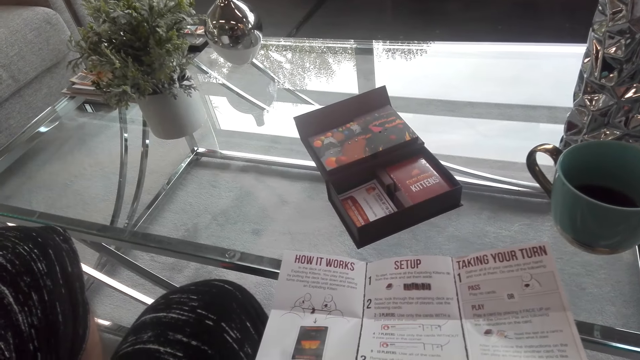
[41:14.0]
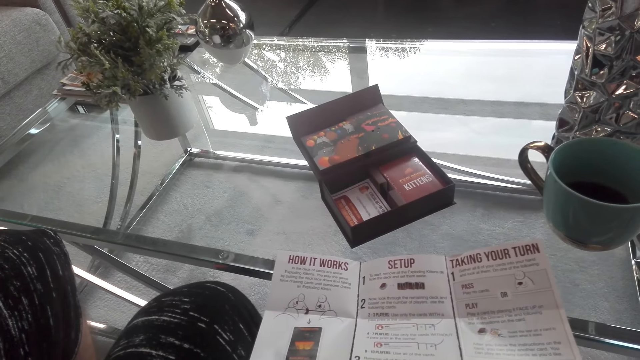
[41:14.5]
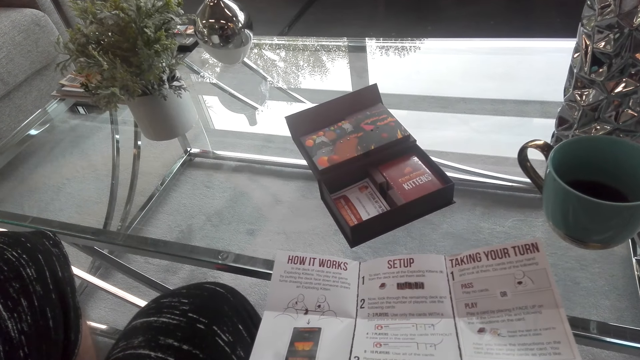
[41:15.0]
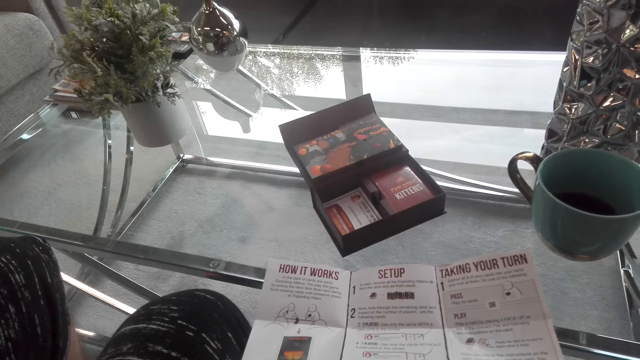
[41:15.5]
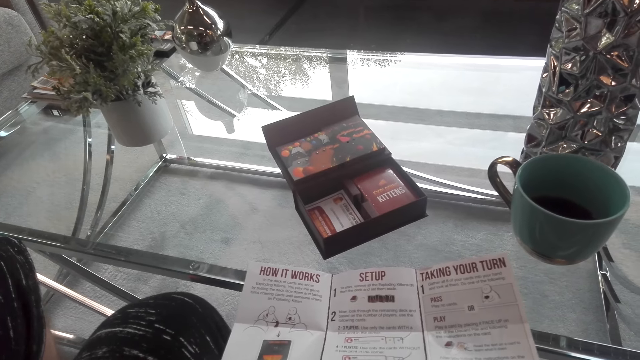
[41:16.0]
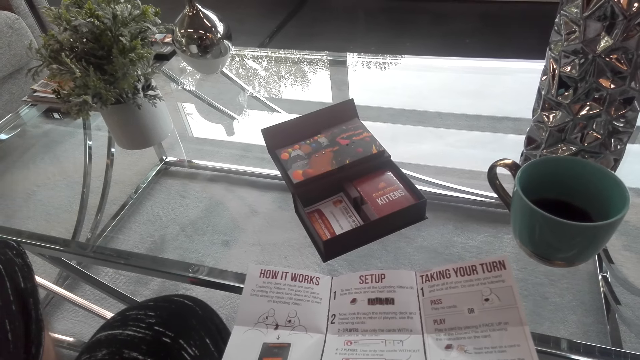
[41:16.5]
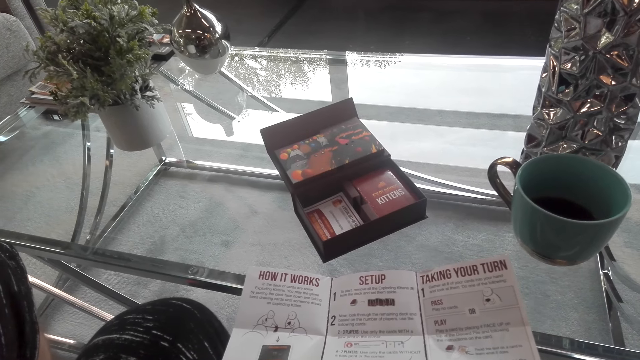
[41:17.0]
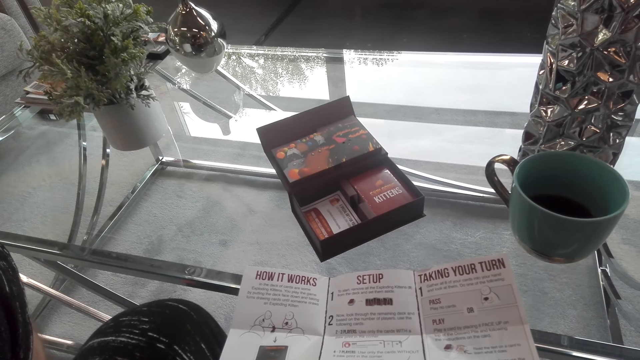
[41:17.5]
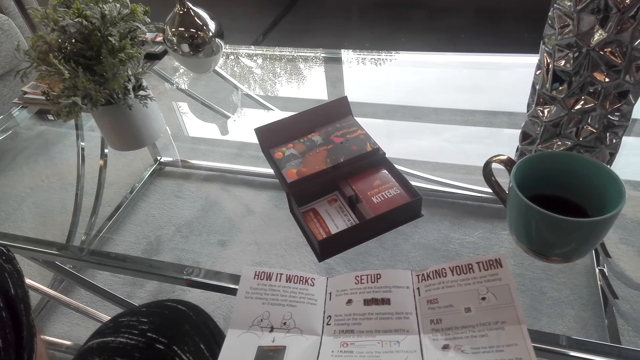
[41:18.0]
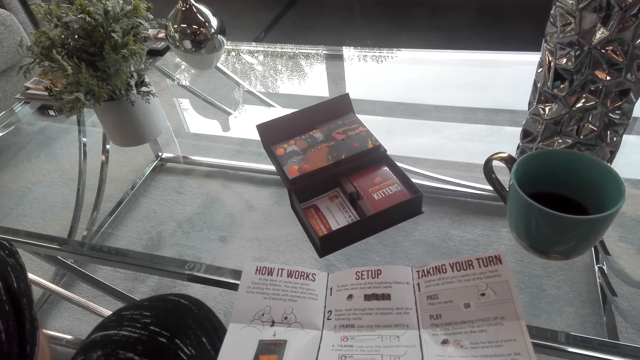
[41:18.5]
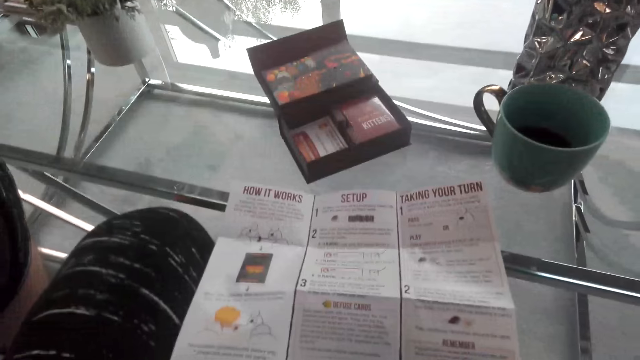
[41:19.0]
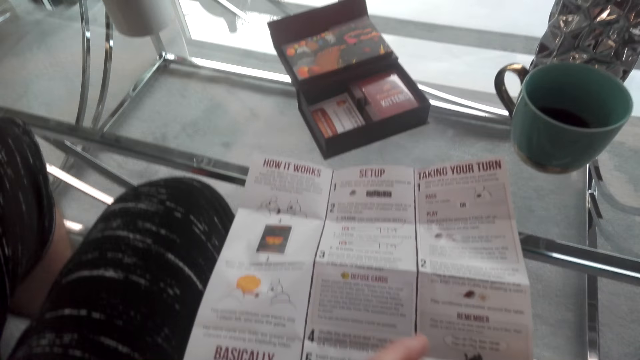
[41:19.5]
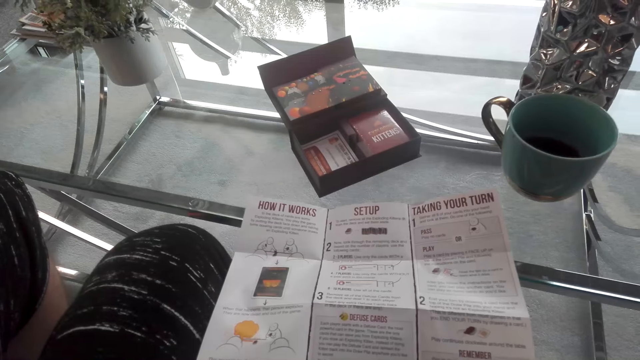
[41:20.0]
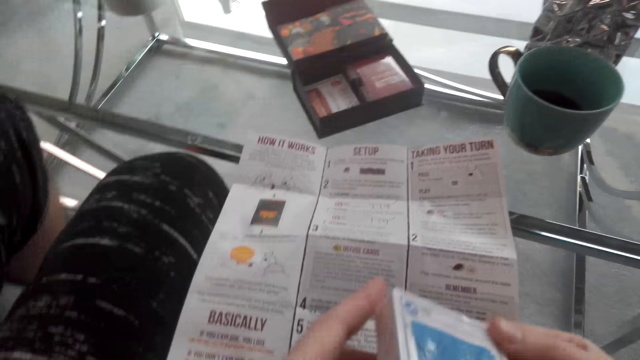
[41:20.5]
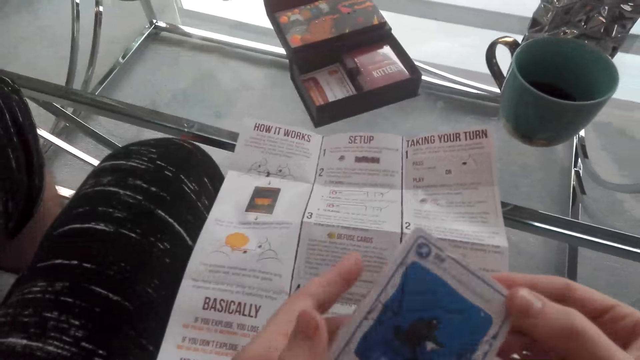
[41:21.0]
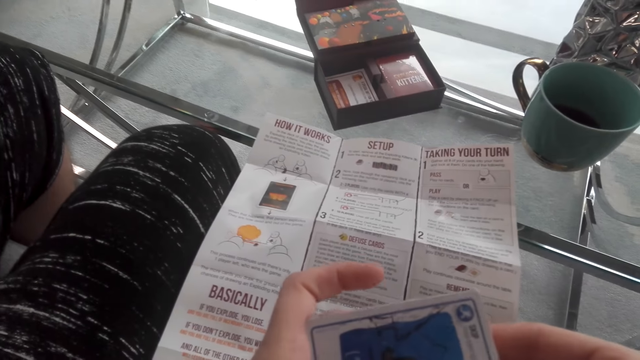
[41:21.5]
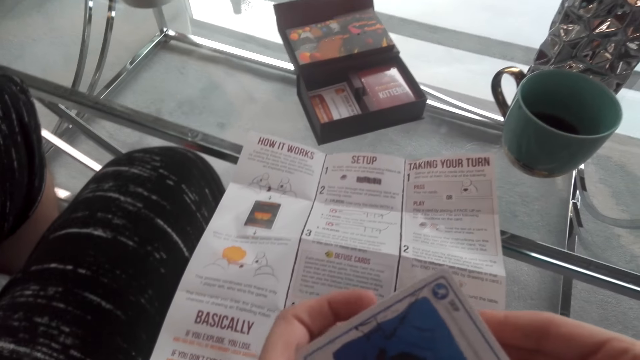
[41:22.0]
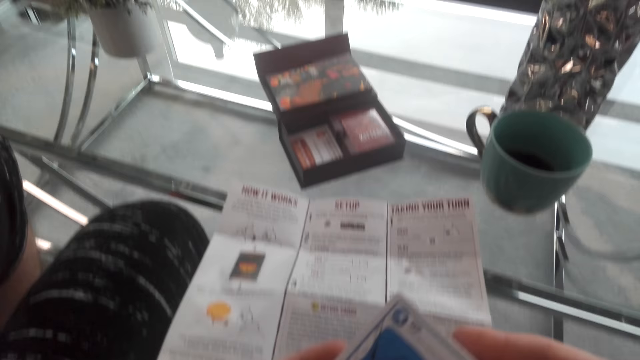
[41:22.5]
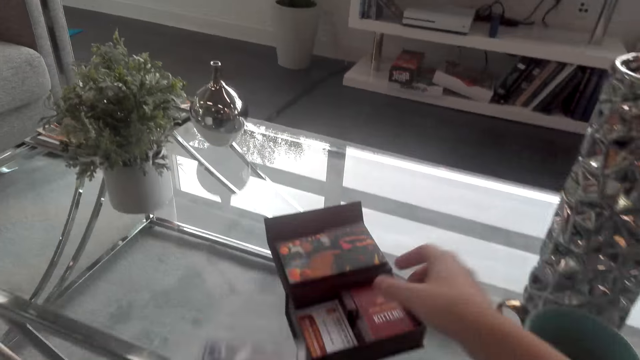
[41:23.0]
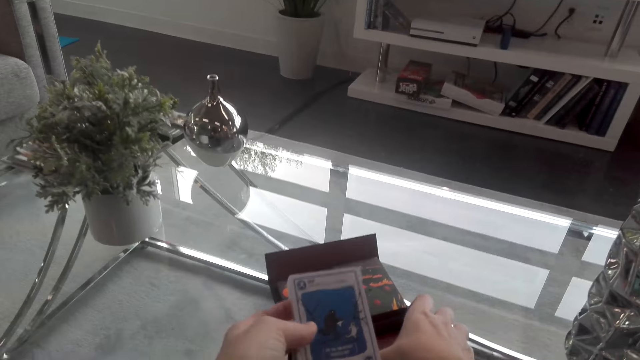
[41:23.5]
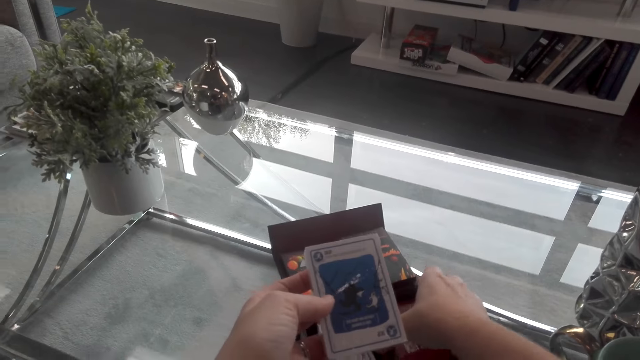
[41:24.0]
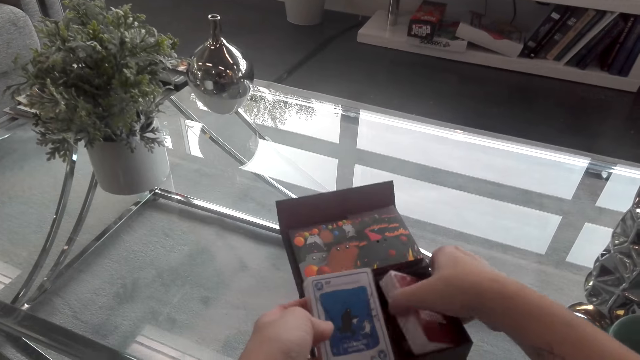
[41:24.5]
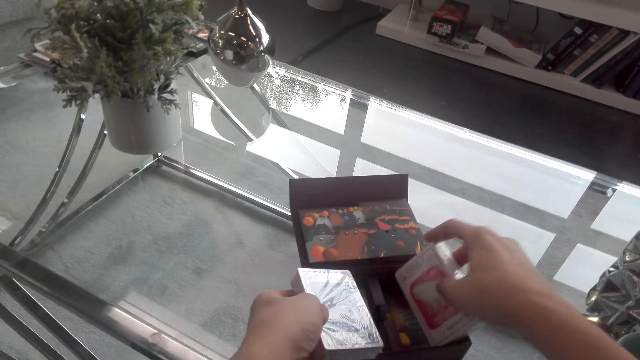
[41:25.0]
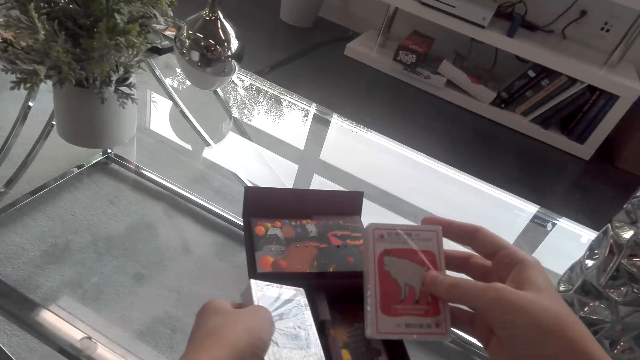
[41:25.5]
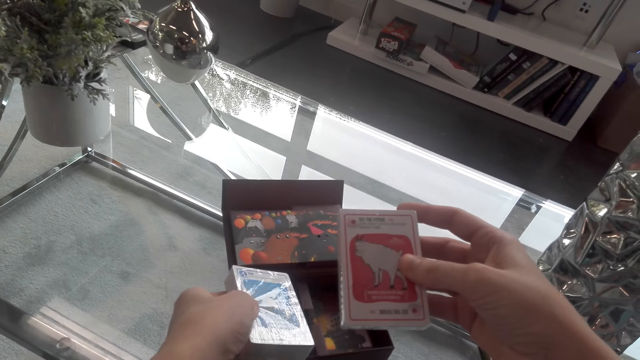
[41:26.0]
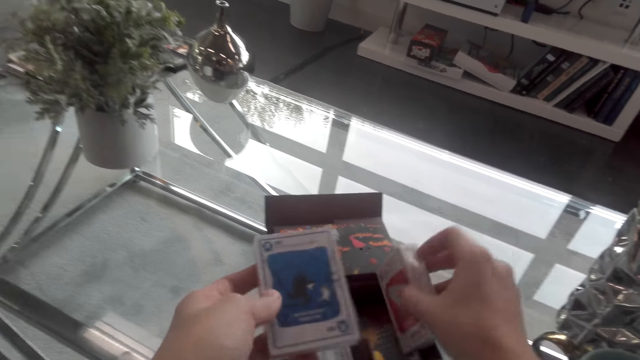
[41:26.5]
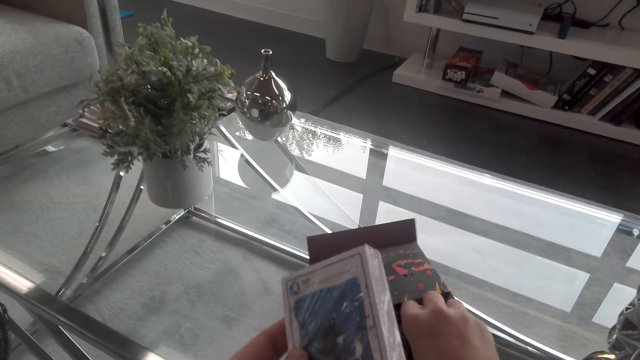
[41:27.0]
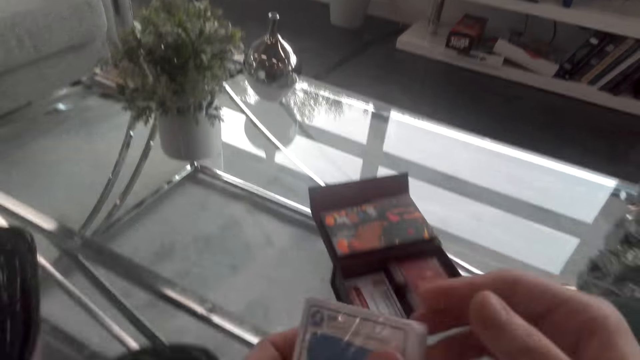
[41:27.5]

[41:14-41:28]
The camera wearer removes the paper. They examine the cards. They pick the cards from the box. They stare at the cards. They drop the cards in the box.

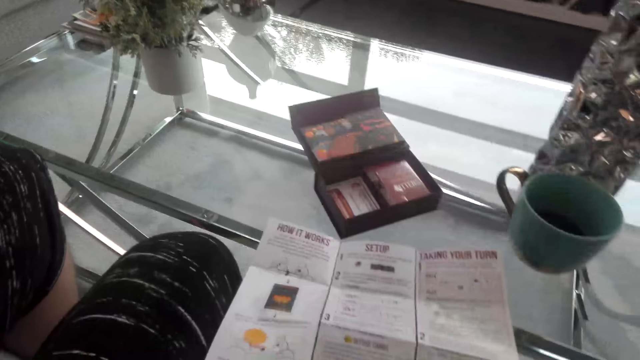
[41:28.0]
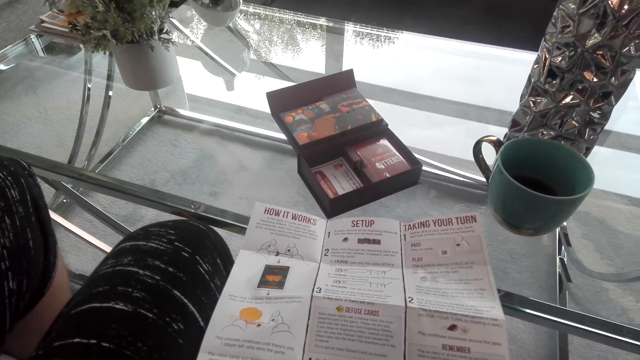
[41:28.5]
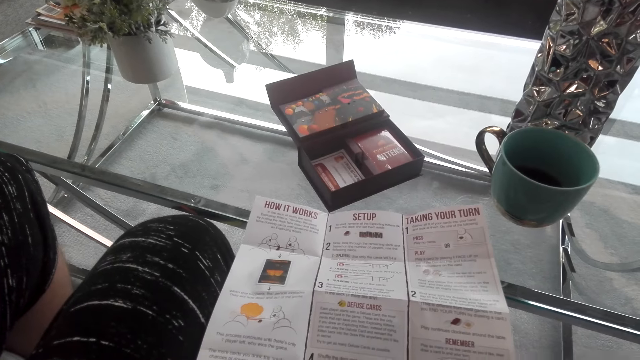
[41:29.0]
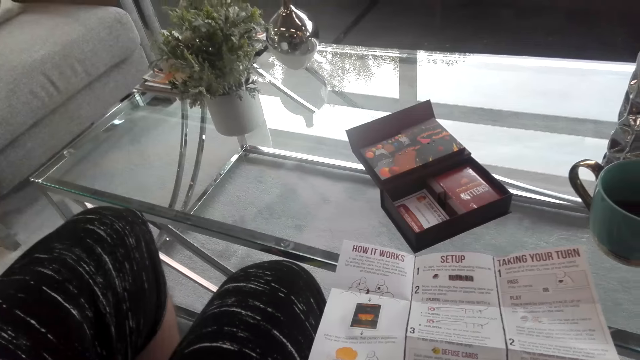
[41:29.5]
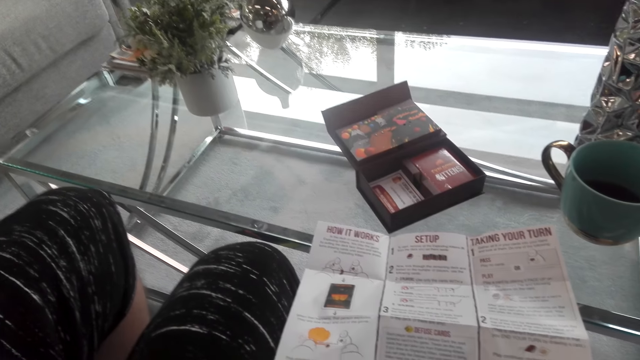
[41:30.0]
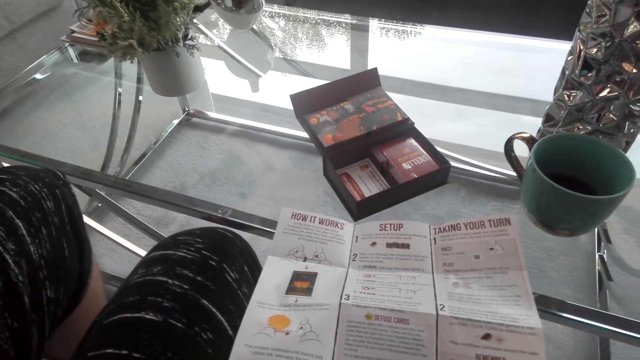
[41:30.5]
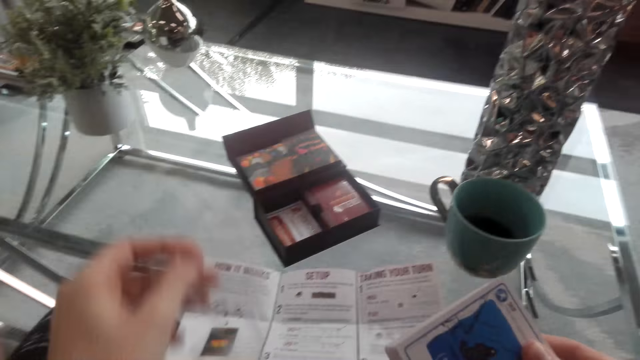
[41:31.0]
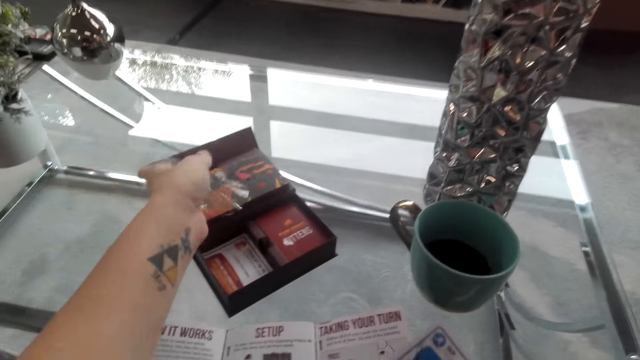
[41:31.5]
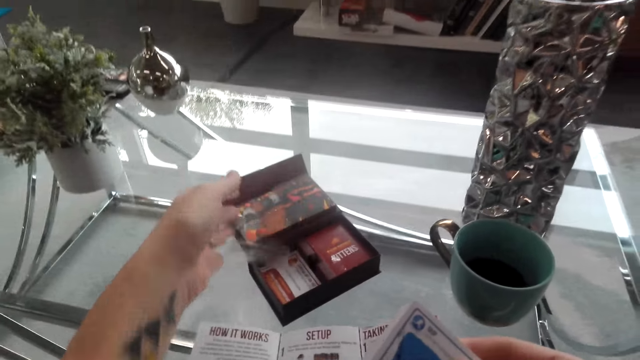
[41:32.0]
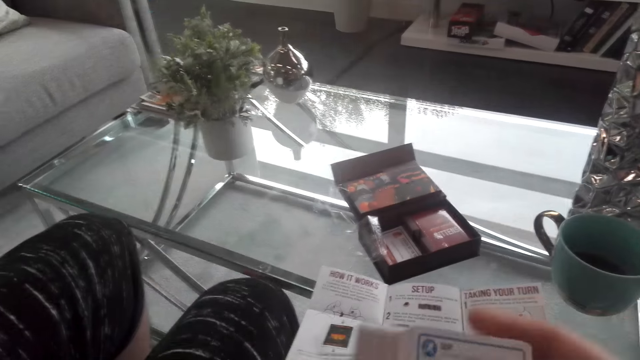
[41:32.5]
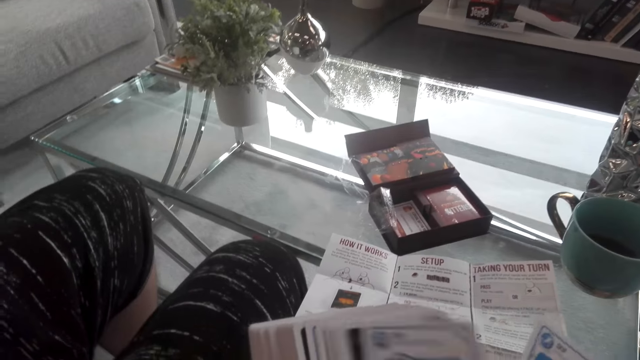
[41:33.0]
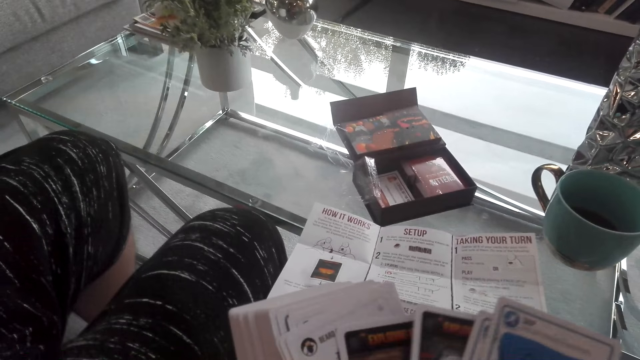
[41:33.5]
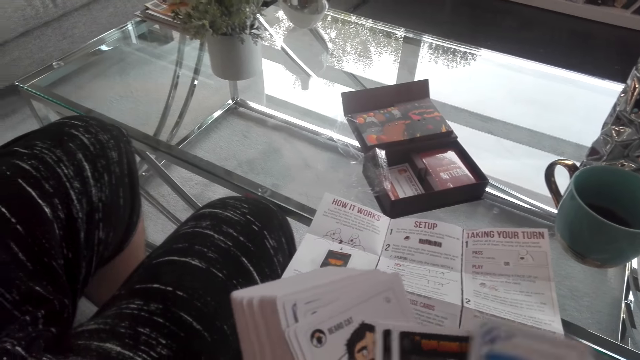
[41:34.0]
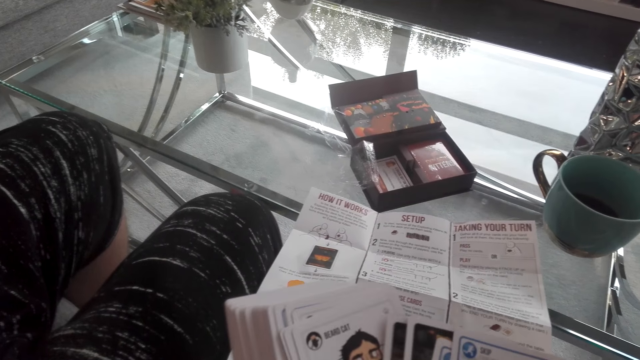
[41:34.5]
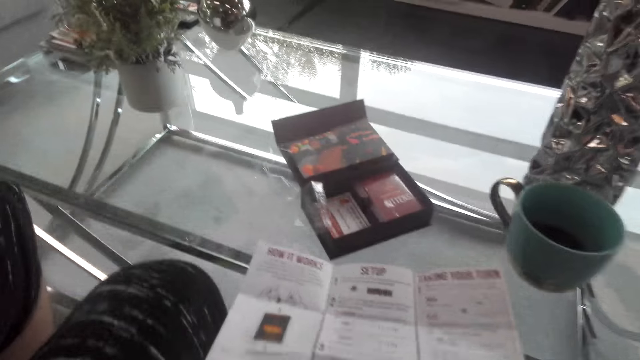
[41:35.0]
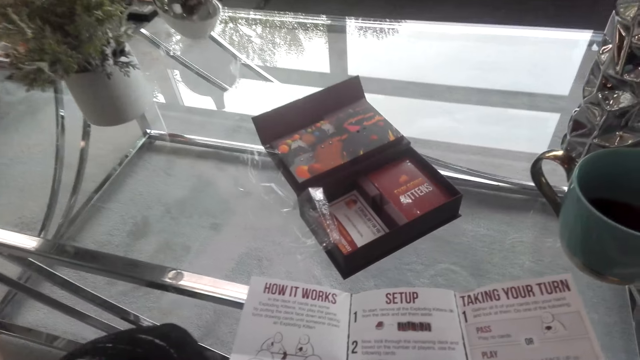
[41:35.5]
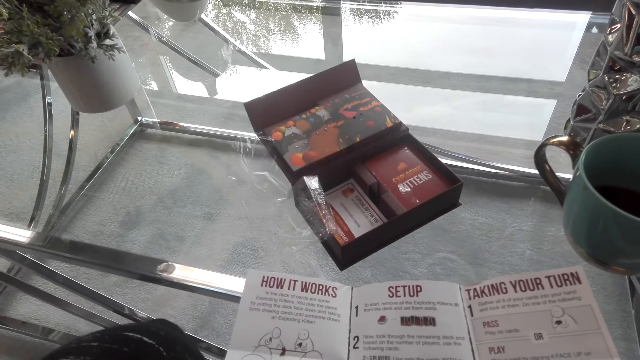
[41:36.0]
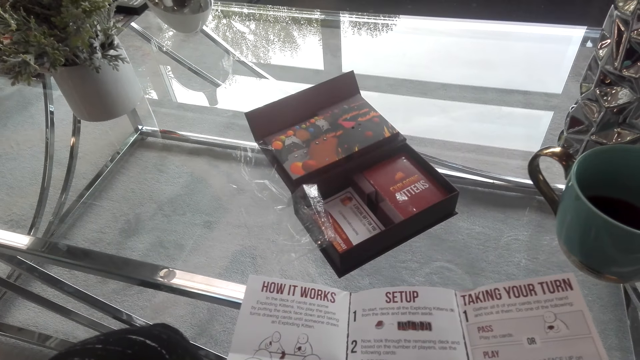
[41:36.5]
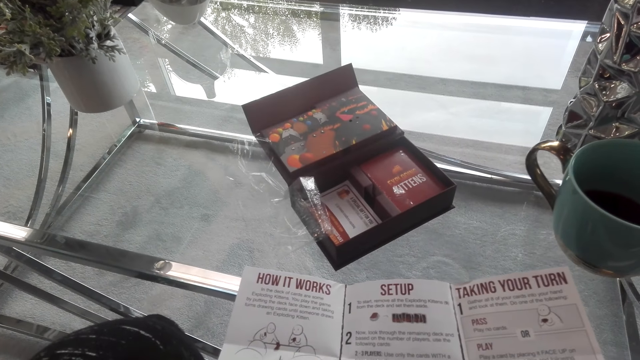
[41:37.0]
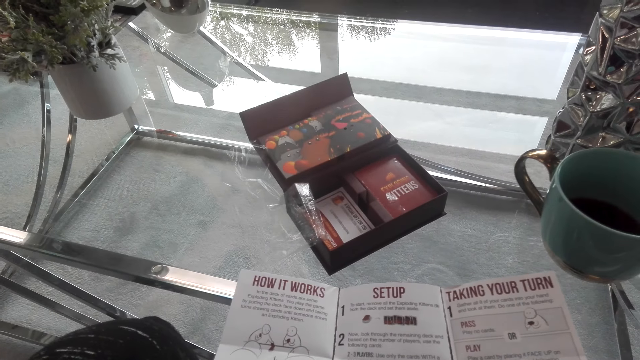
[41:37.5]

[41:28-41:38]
The camera wearer removes the paper in the cards. They put the paper in a box. They arrange the cards. They count the cards. They stare at a booklet.
